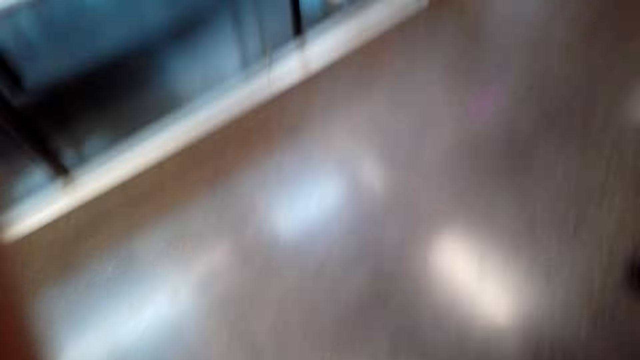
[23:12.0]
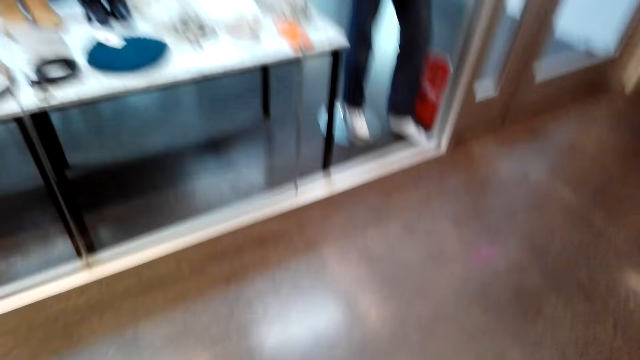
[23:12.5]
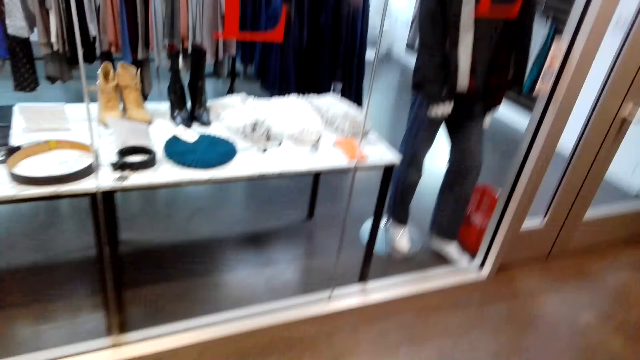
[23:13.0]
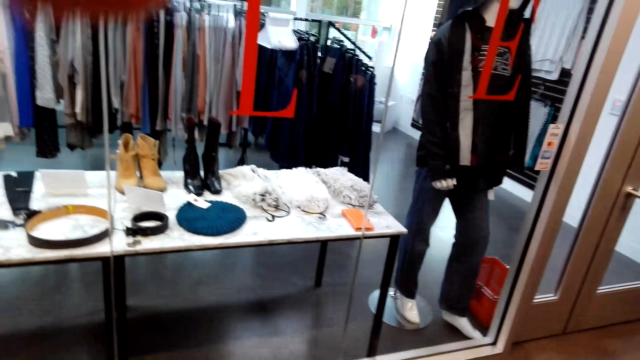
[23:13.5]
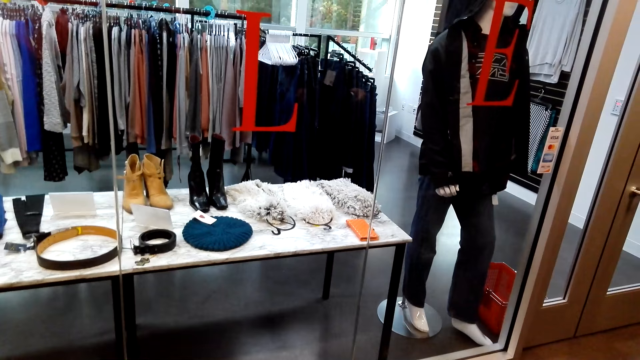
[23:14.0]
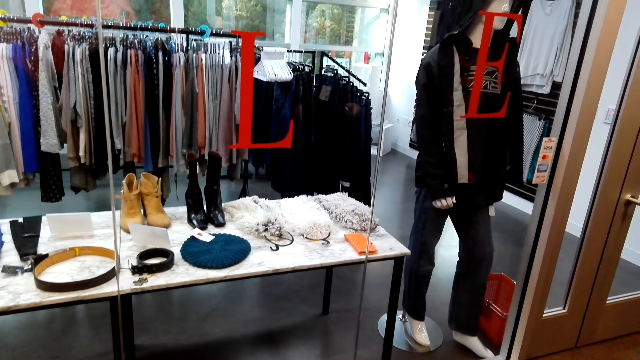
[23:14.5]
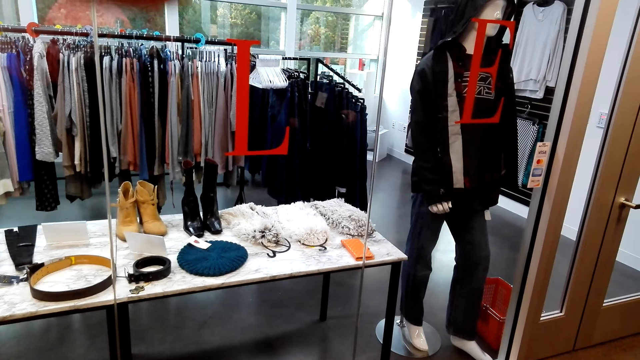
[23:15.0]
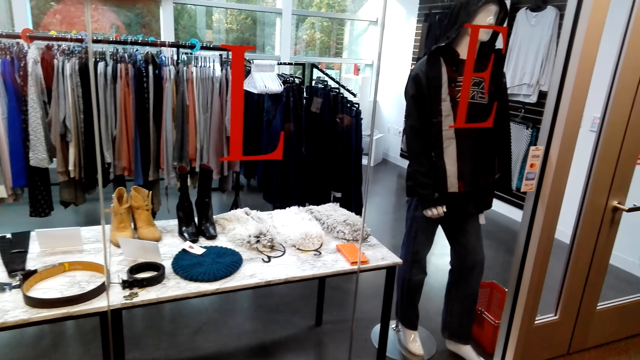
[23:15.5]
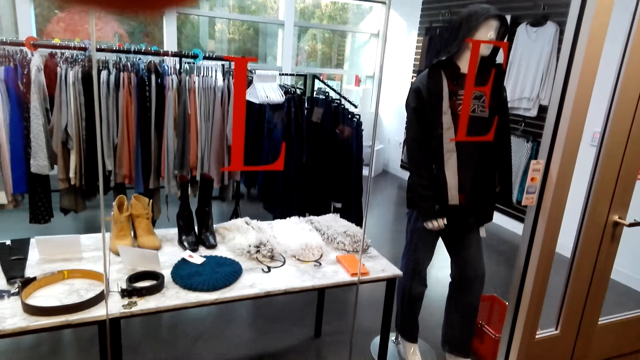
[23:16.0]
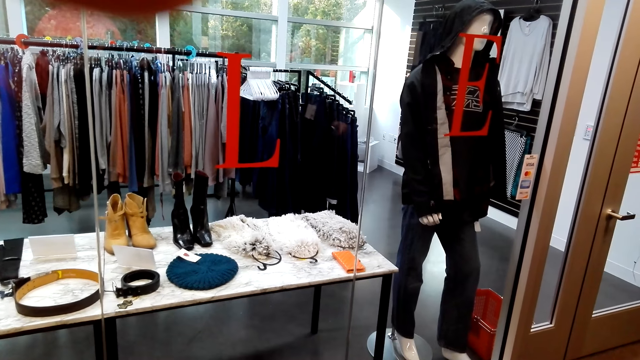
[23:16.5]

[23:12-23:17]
The camera wearer stands on the floor.
